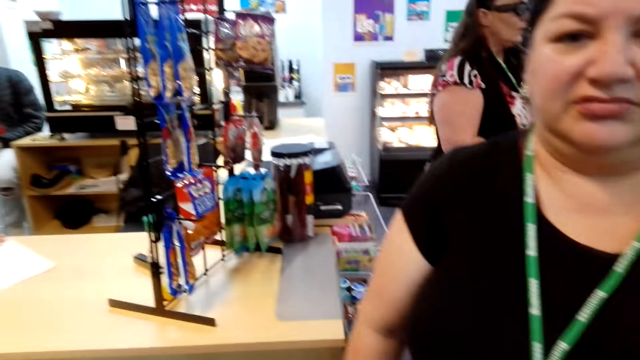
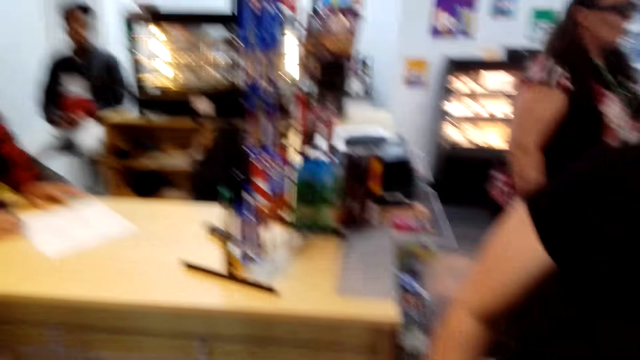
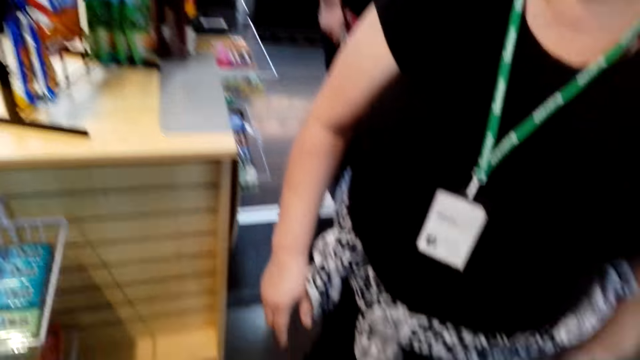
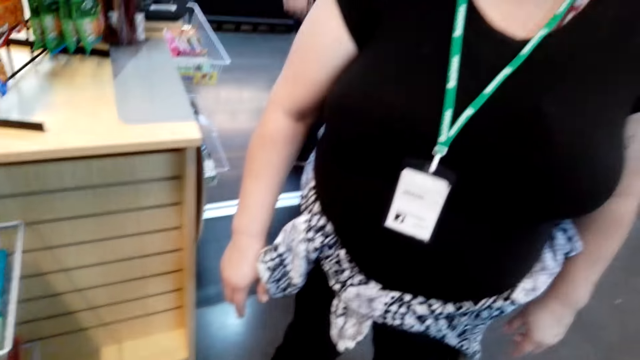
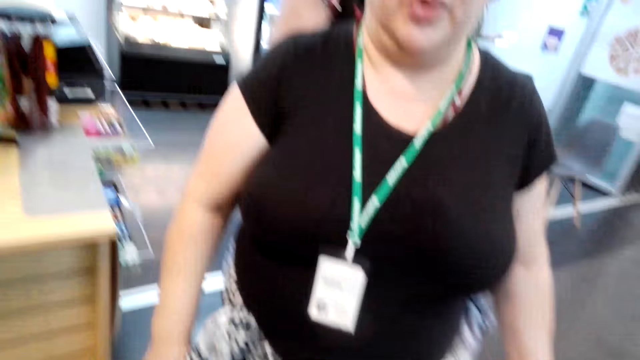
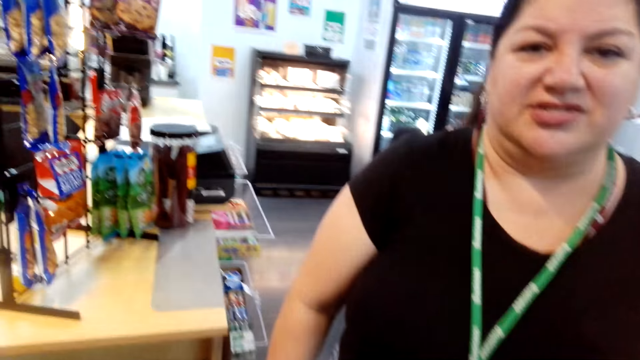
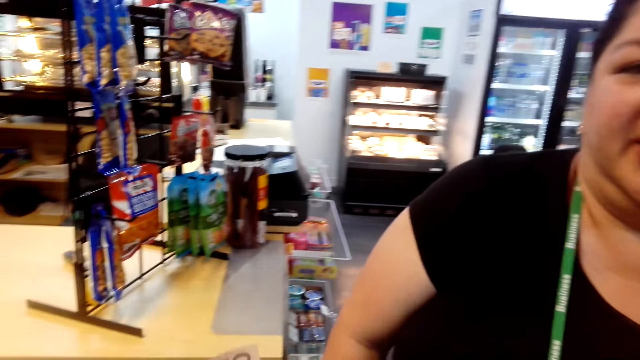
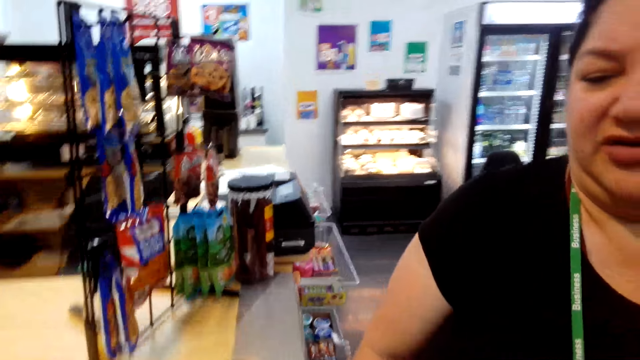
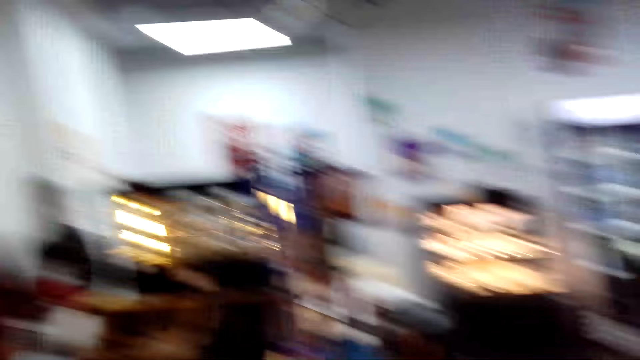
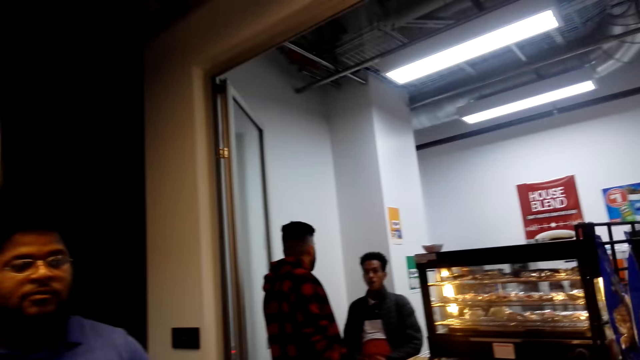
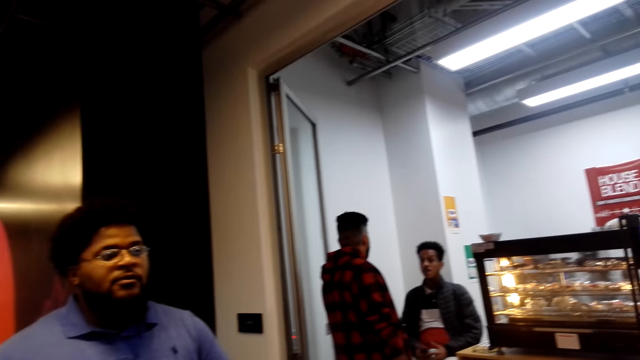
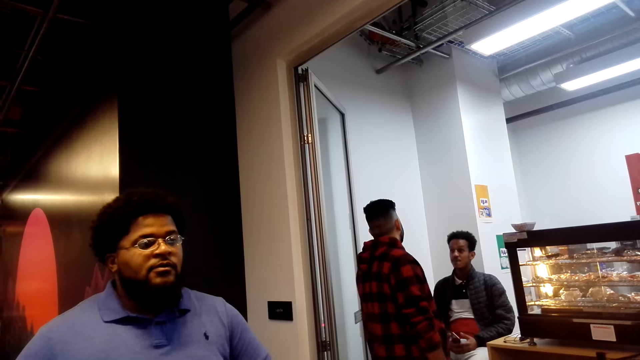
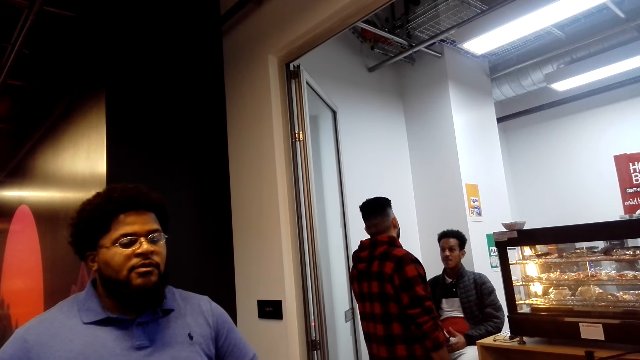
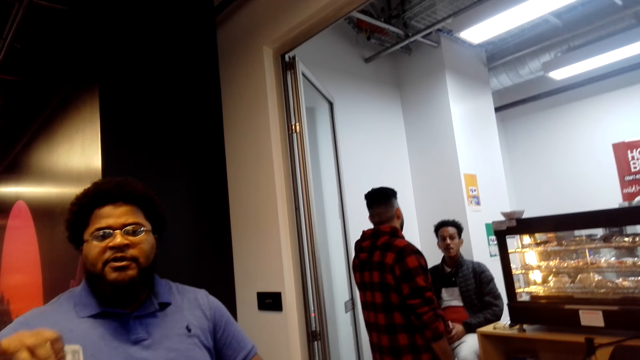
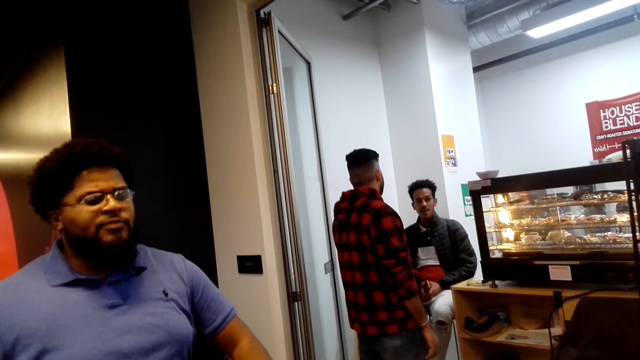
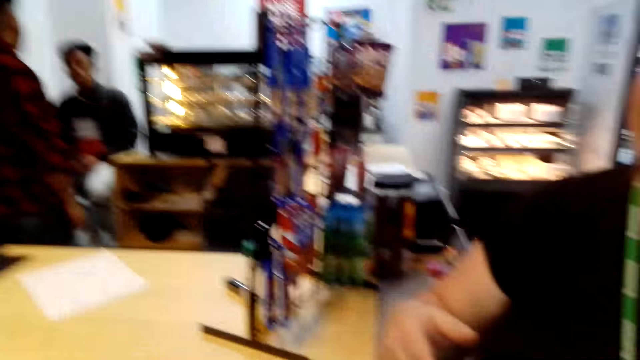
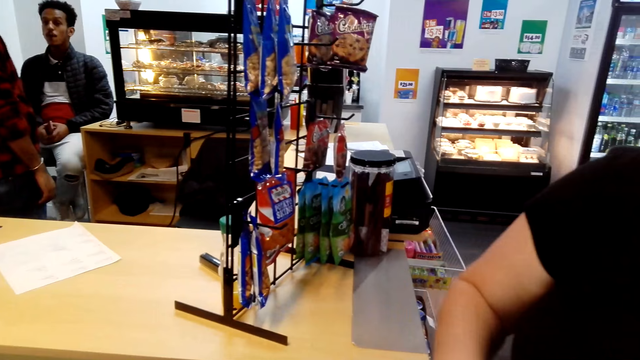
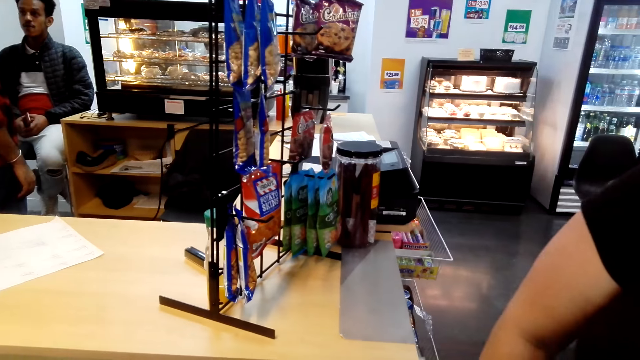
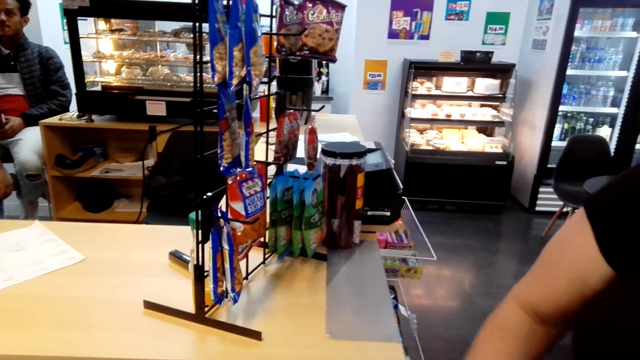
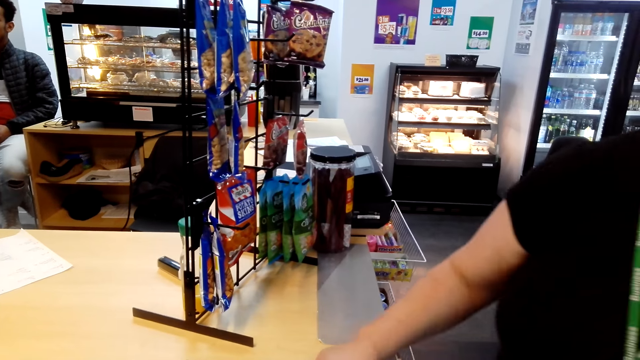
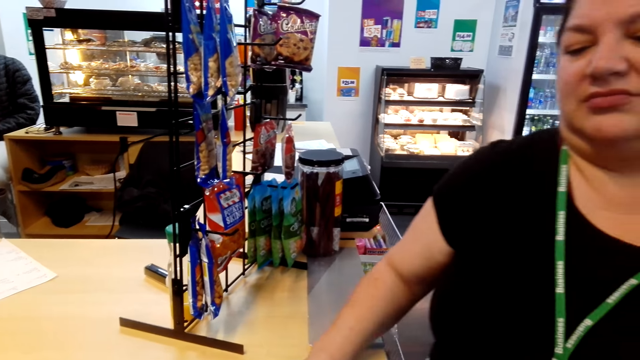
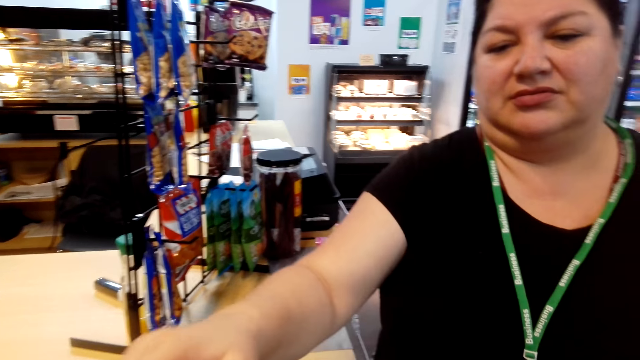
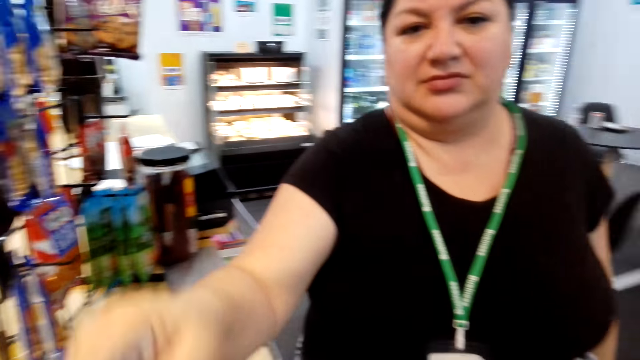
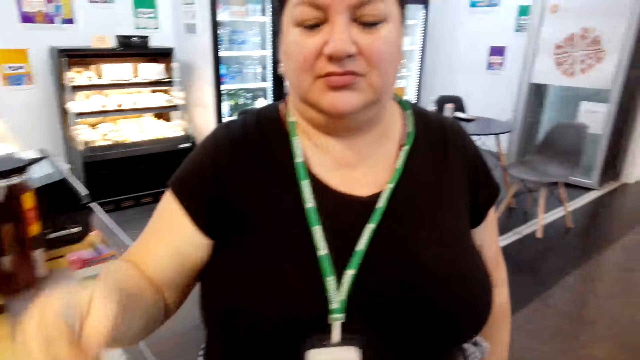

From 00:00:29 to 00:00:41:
The camera wearer converses with a lady. They look around. A man converses with another man. The camera wearer converses with a third man. The lady converses with a man. The lady converses with the camera wearer.

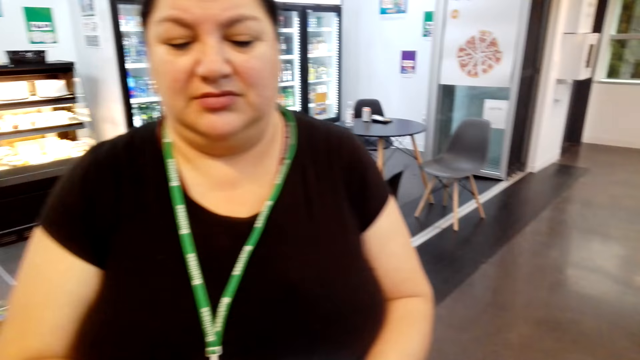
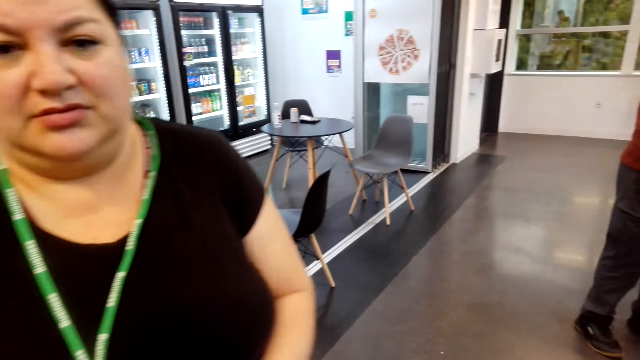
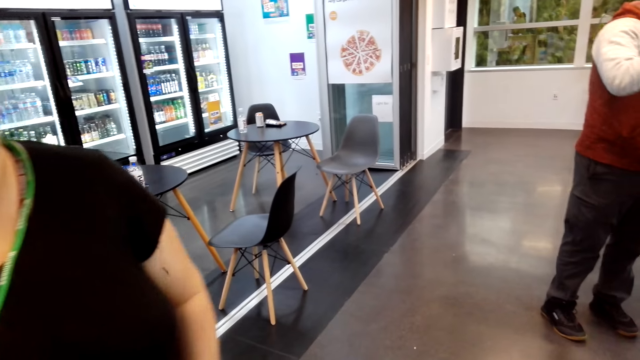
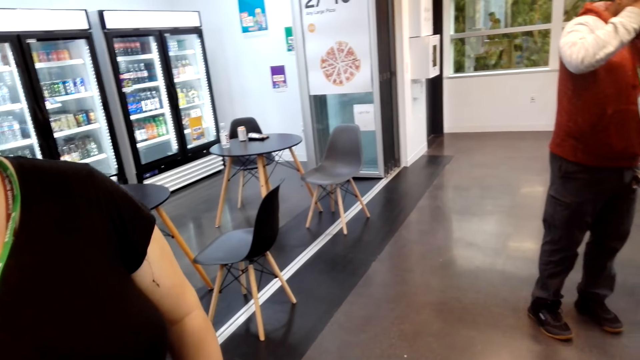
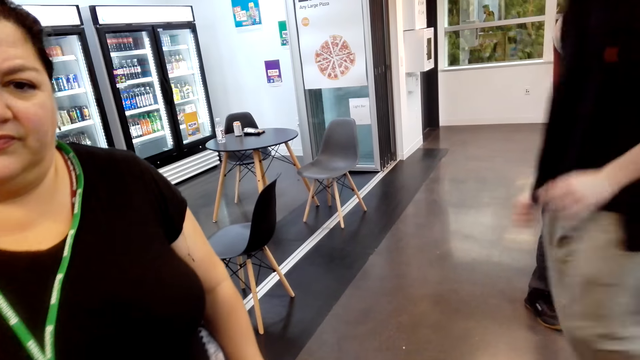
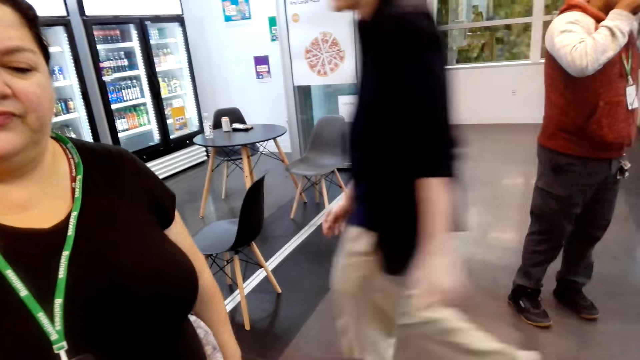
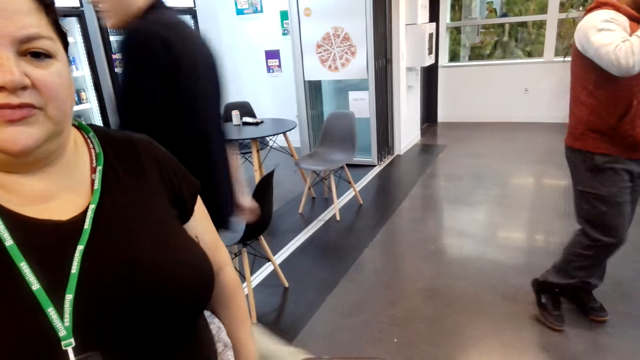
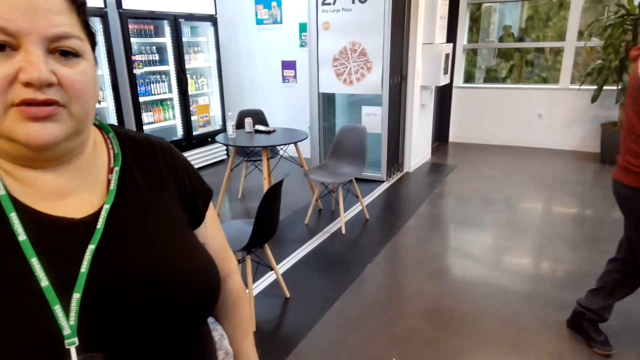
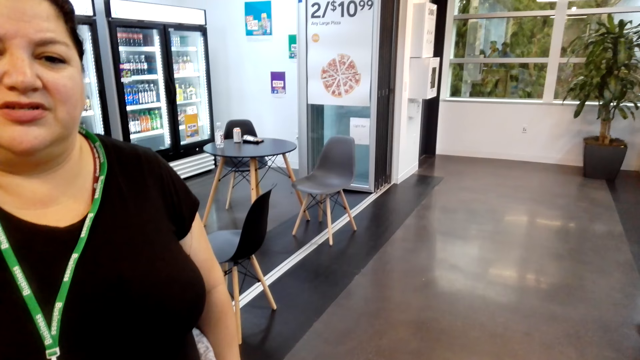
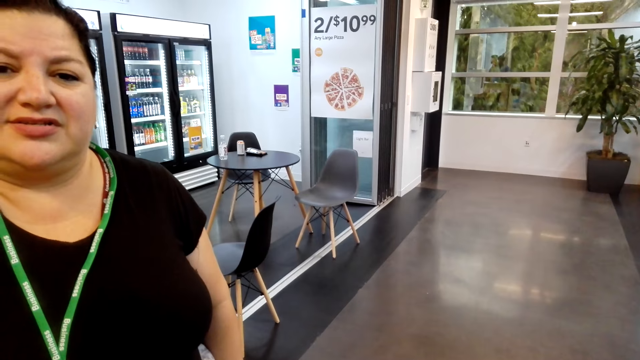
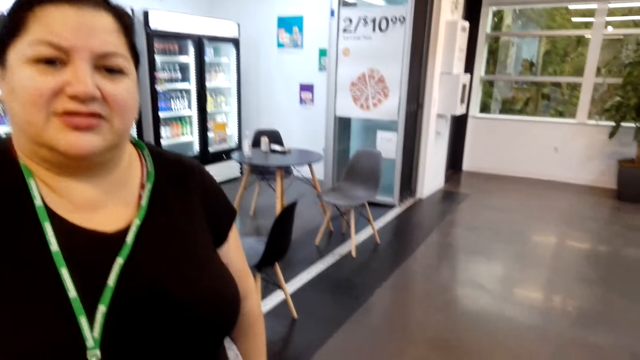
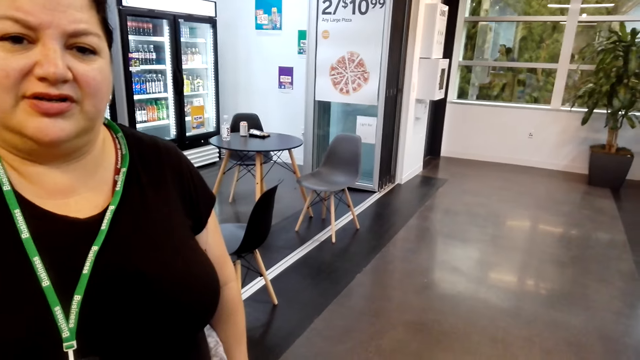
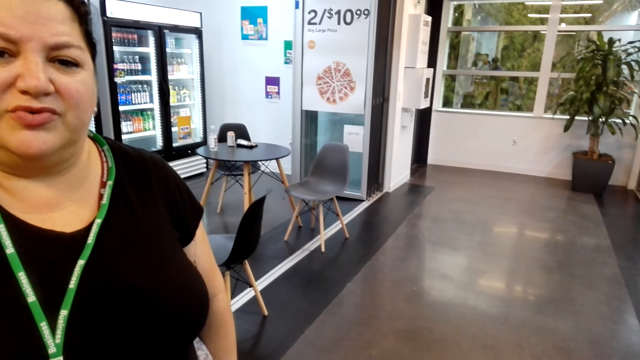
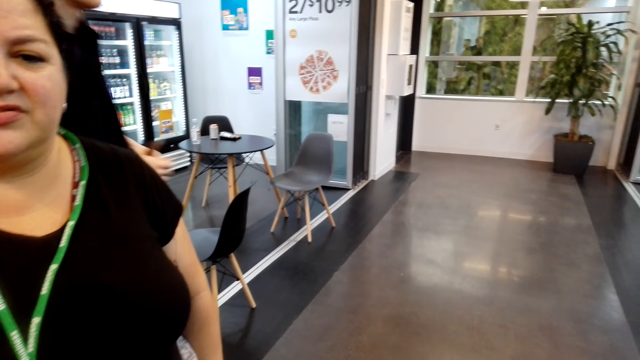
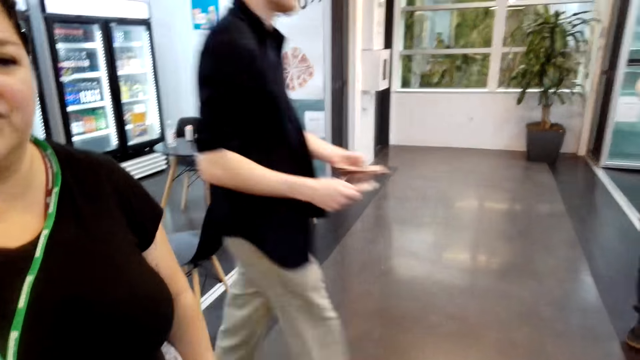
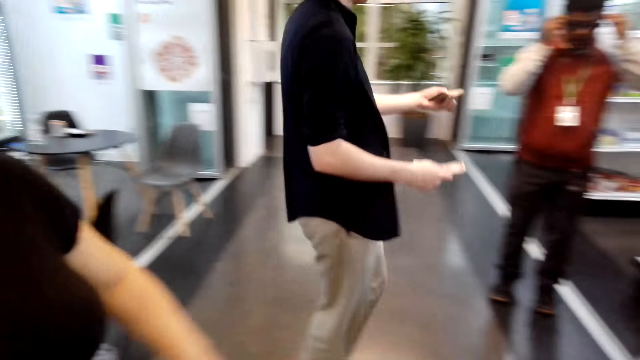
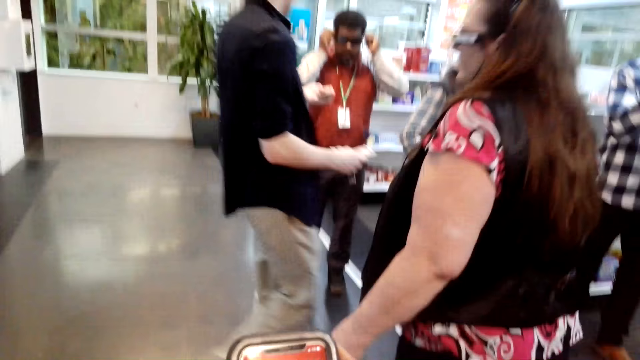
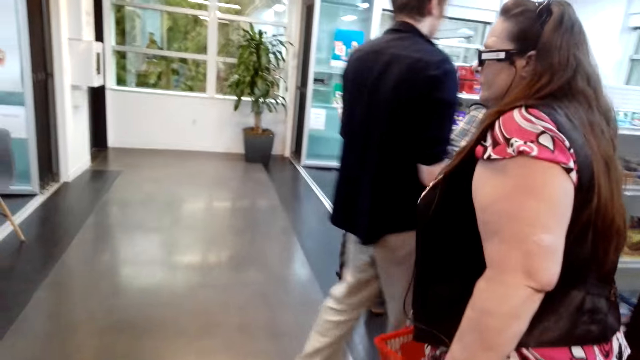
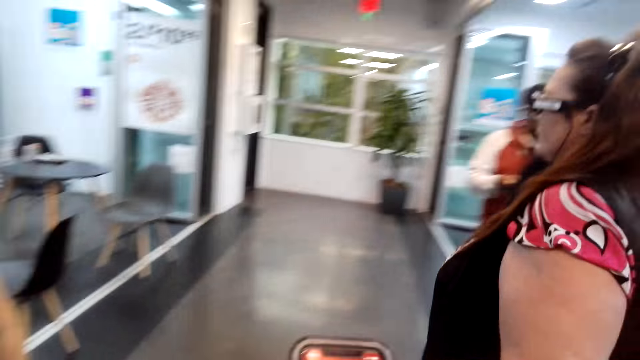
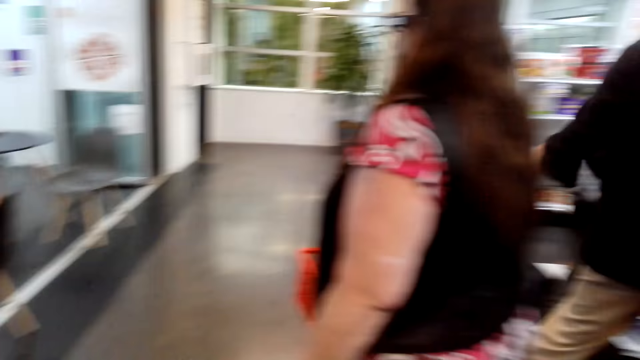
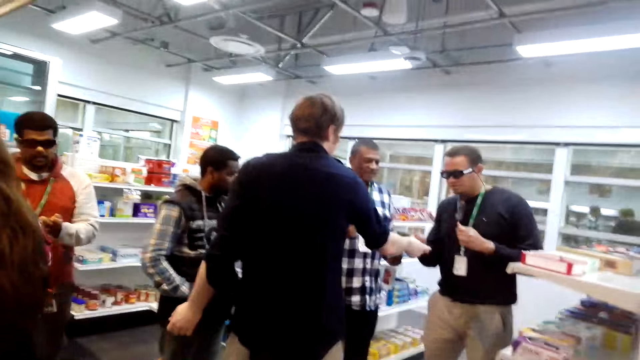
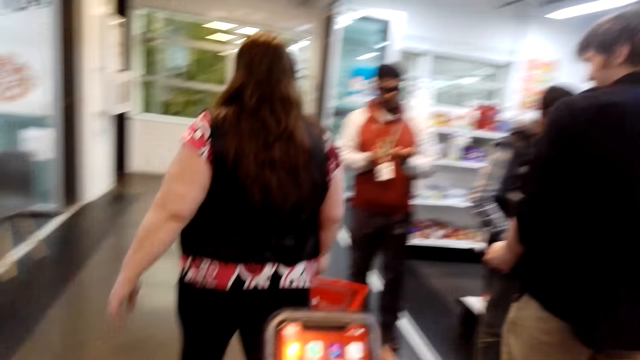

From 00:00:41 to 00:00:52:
The camera wearer looks around. A woman converses with the camera wearer. The camera wearer looks around.
